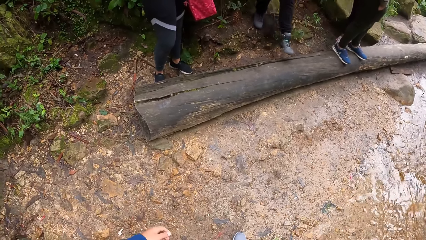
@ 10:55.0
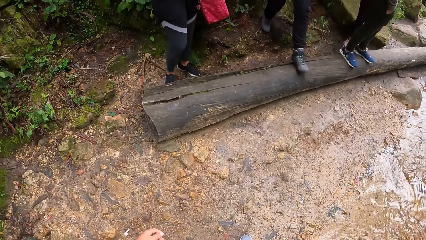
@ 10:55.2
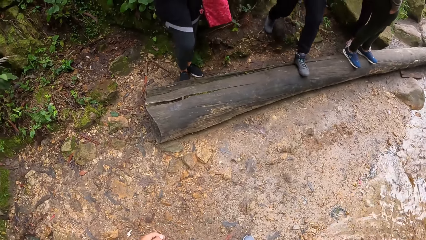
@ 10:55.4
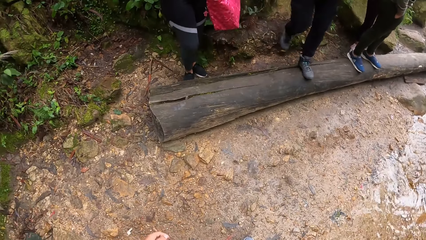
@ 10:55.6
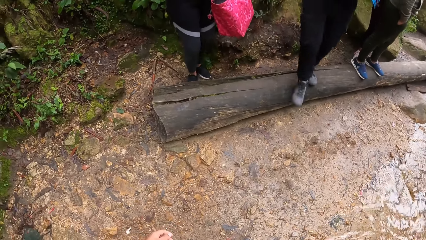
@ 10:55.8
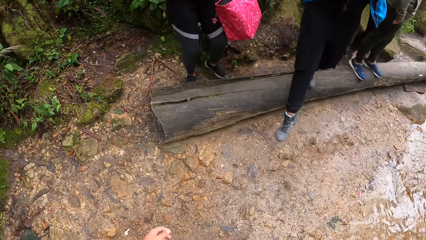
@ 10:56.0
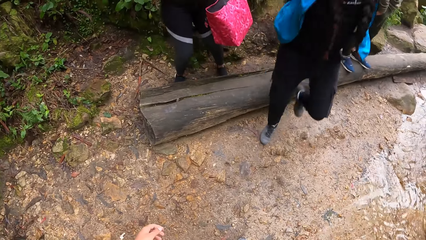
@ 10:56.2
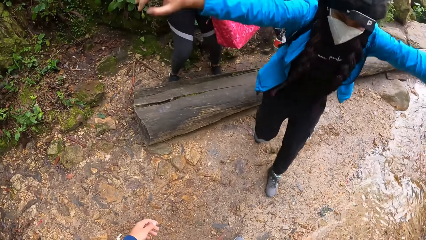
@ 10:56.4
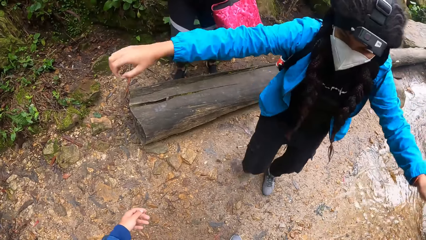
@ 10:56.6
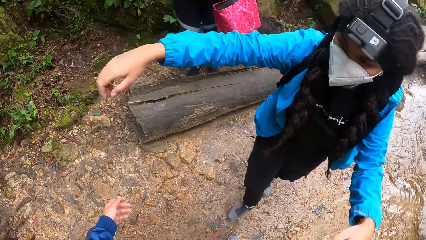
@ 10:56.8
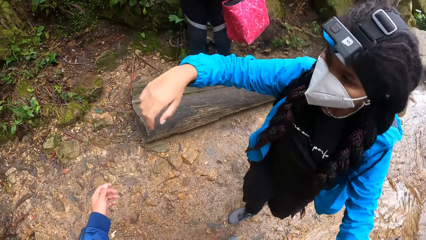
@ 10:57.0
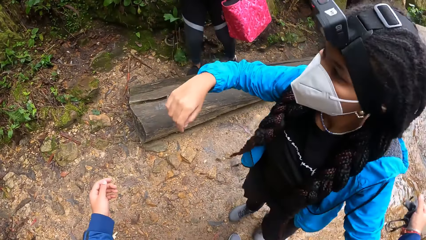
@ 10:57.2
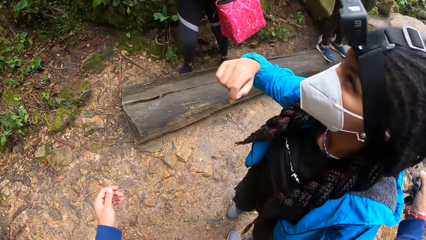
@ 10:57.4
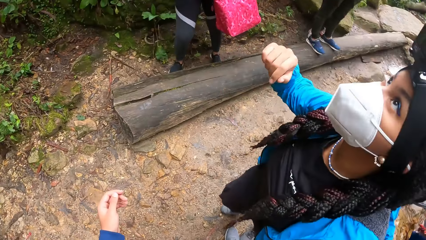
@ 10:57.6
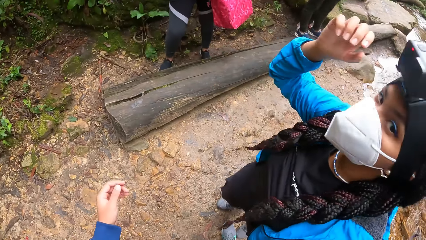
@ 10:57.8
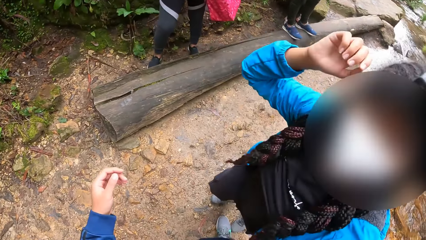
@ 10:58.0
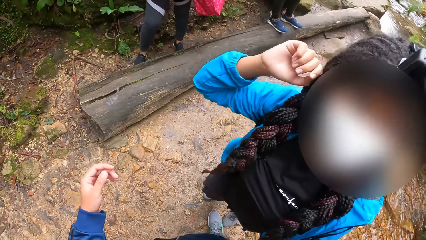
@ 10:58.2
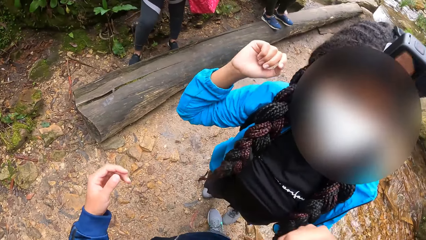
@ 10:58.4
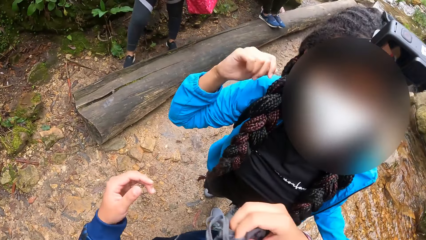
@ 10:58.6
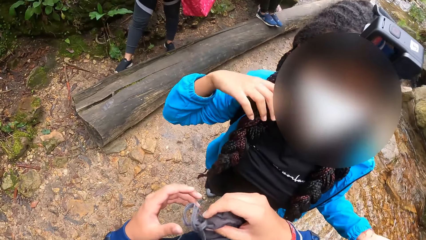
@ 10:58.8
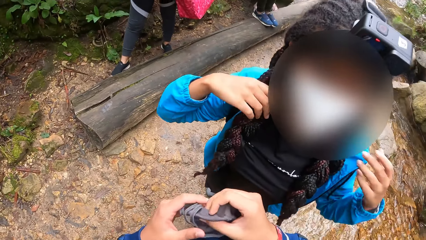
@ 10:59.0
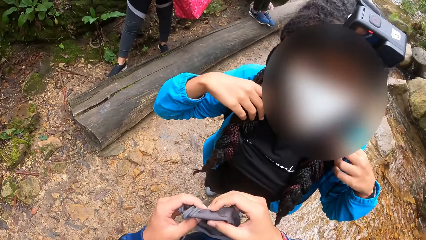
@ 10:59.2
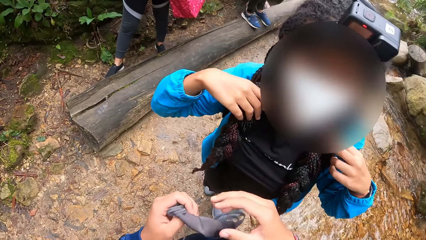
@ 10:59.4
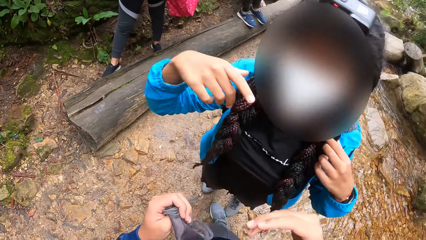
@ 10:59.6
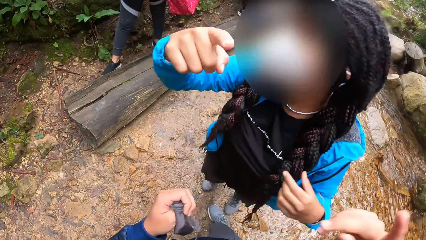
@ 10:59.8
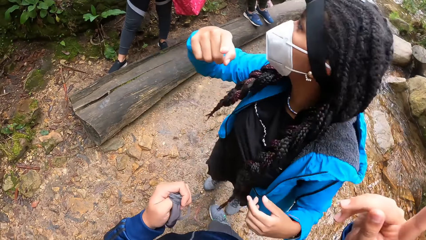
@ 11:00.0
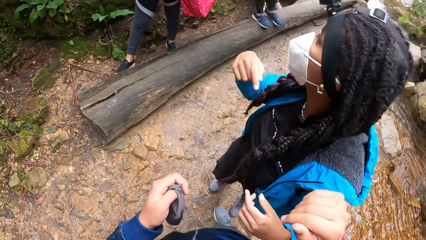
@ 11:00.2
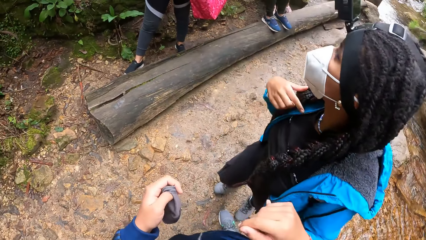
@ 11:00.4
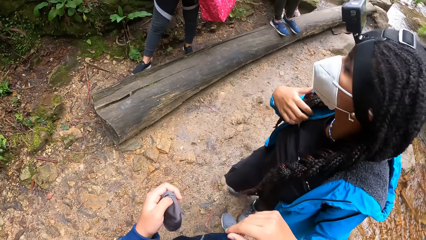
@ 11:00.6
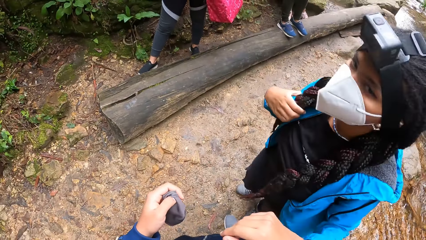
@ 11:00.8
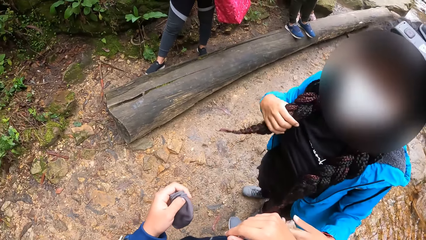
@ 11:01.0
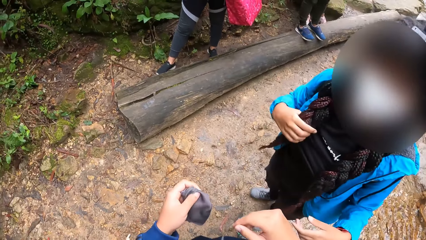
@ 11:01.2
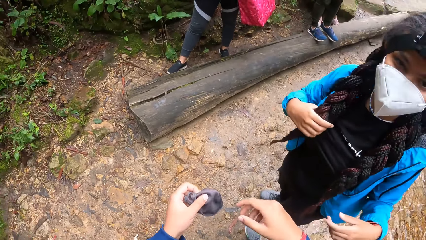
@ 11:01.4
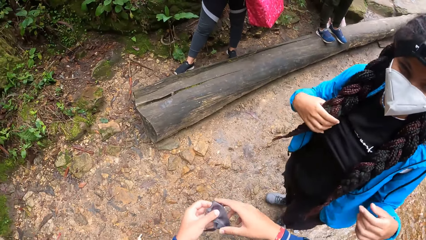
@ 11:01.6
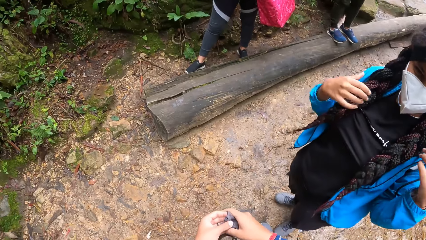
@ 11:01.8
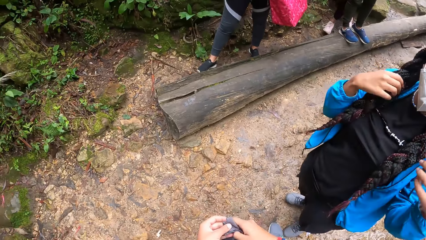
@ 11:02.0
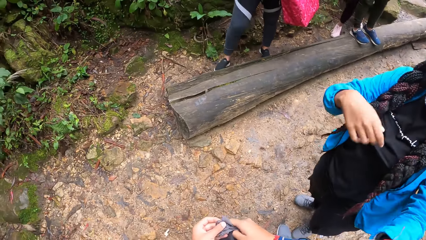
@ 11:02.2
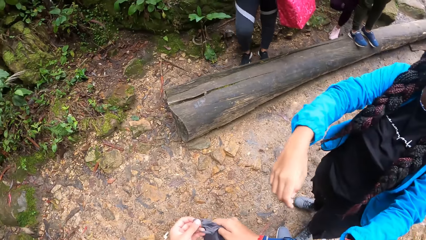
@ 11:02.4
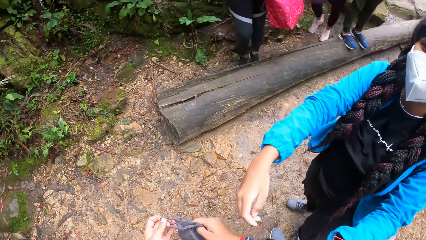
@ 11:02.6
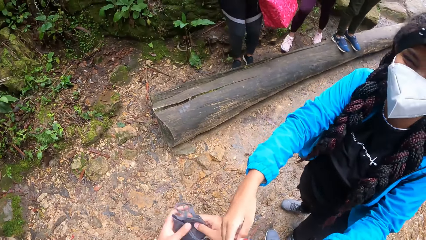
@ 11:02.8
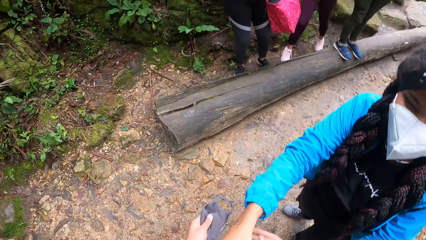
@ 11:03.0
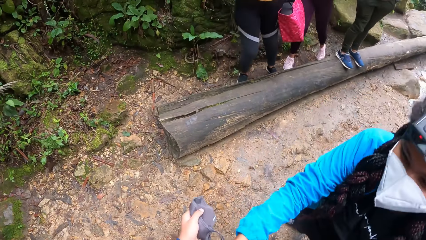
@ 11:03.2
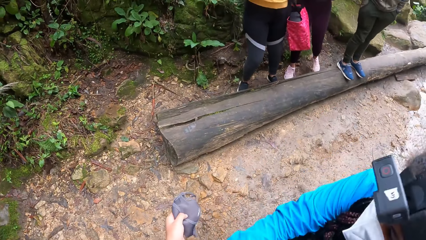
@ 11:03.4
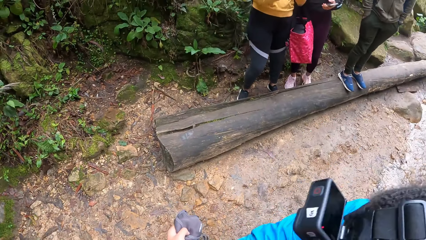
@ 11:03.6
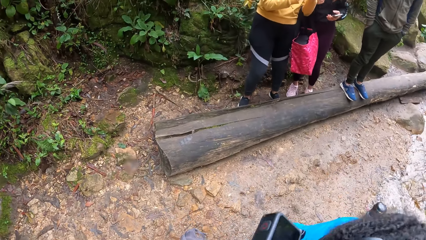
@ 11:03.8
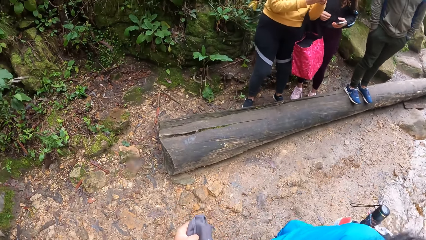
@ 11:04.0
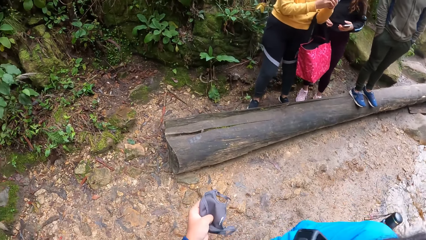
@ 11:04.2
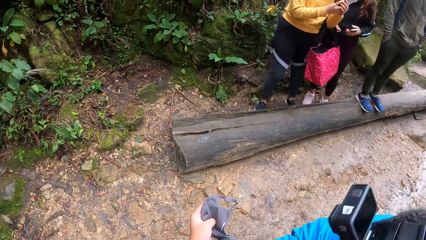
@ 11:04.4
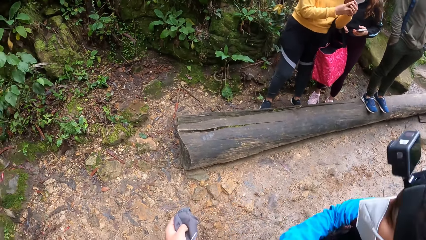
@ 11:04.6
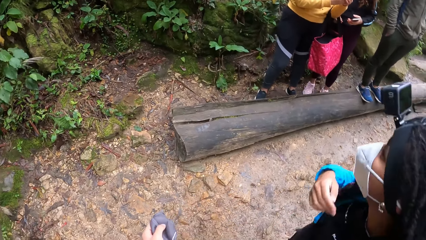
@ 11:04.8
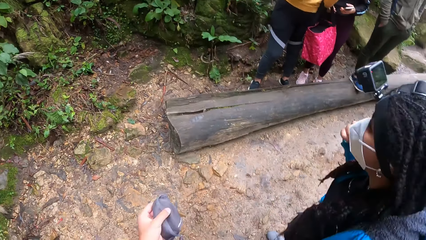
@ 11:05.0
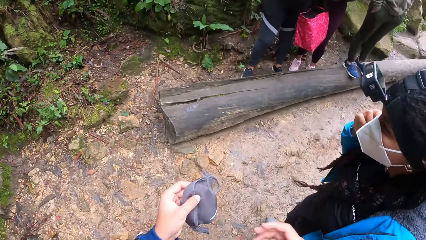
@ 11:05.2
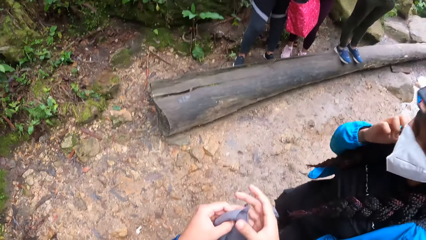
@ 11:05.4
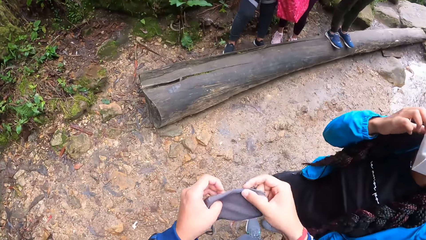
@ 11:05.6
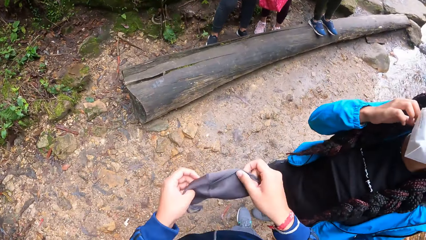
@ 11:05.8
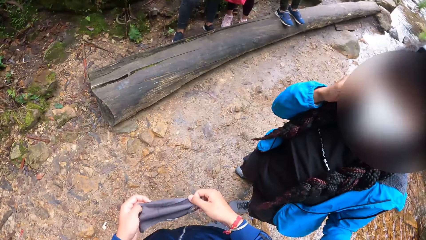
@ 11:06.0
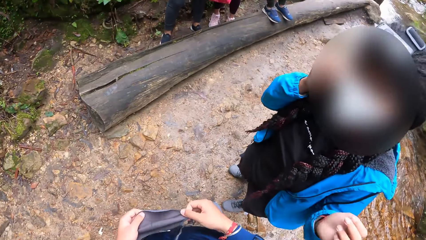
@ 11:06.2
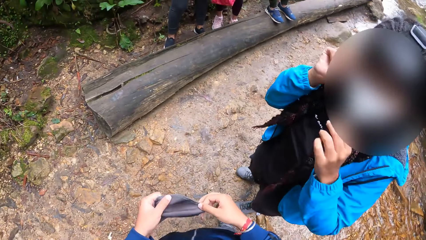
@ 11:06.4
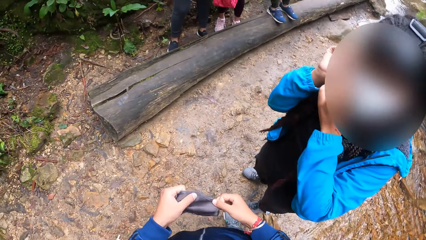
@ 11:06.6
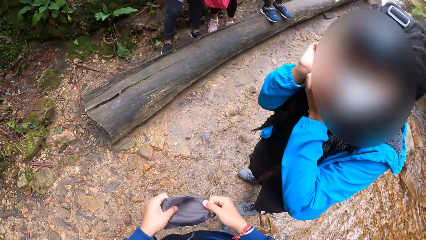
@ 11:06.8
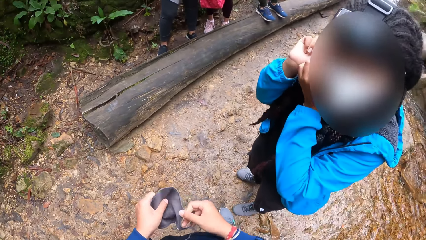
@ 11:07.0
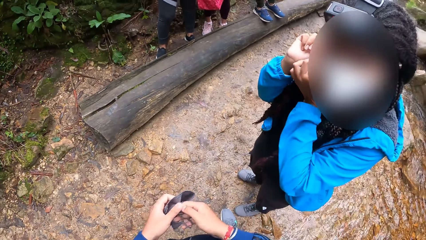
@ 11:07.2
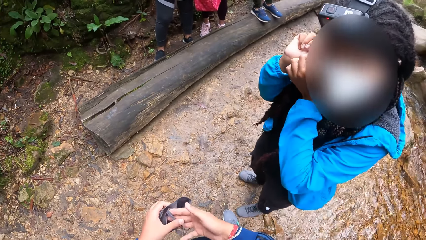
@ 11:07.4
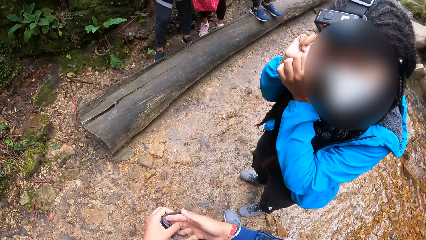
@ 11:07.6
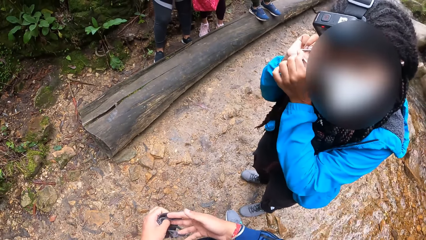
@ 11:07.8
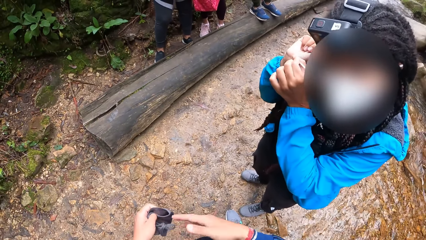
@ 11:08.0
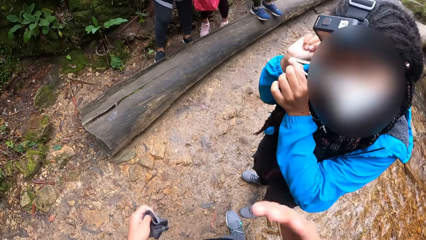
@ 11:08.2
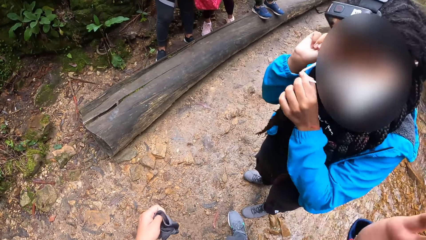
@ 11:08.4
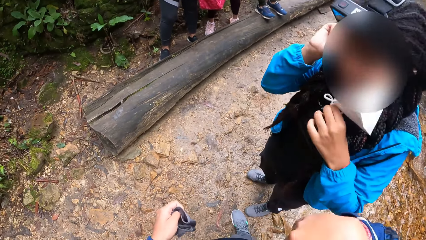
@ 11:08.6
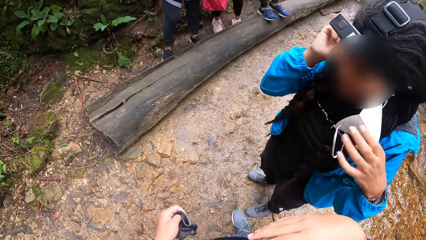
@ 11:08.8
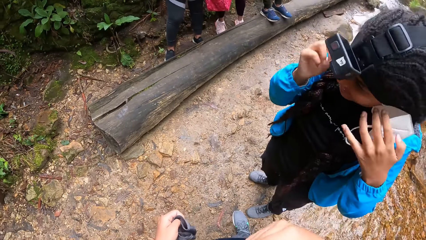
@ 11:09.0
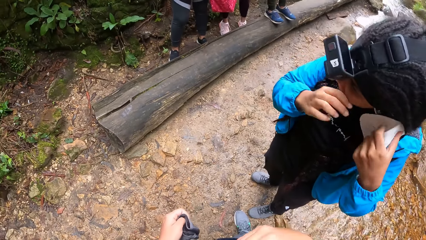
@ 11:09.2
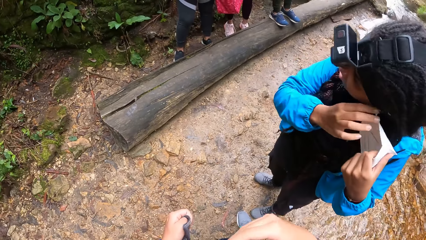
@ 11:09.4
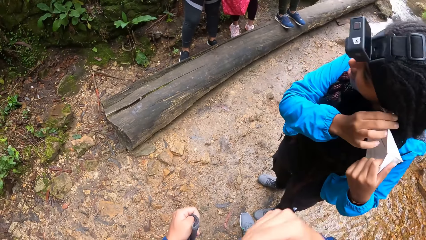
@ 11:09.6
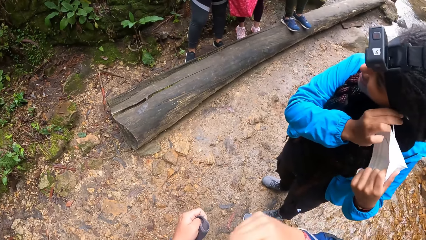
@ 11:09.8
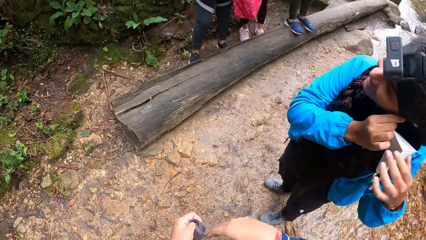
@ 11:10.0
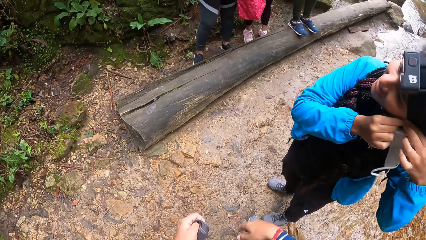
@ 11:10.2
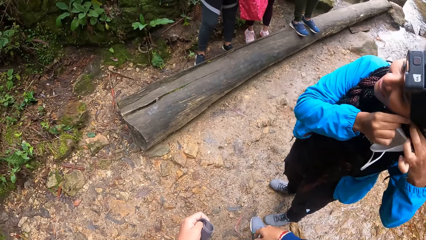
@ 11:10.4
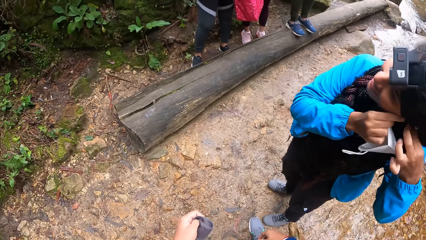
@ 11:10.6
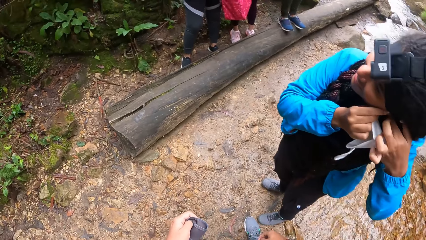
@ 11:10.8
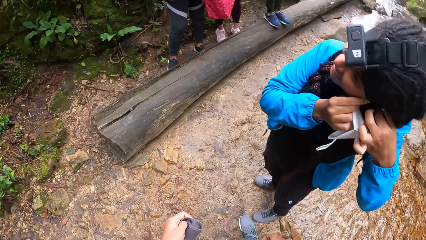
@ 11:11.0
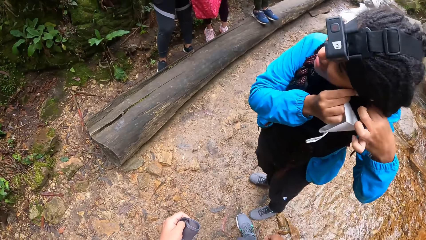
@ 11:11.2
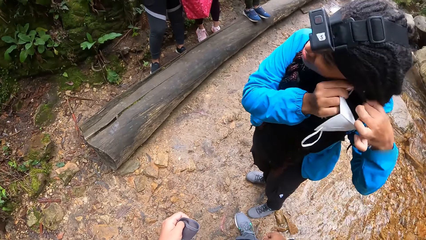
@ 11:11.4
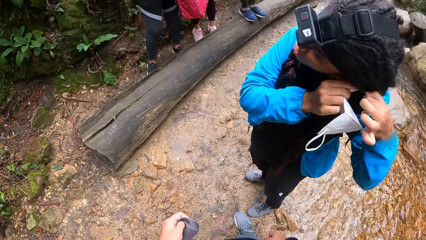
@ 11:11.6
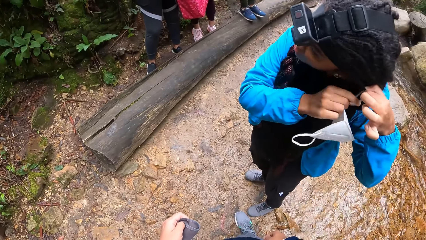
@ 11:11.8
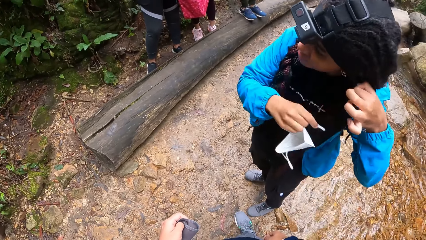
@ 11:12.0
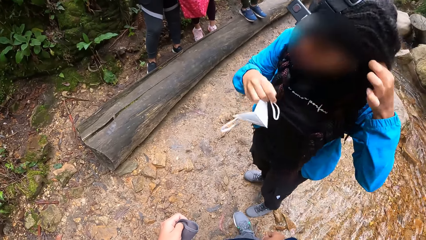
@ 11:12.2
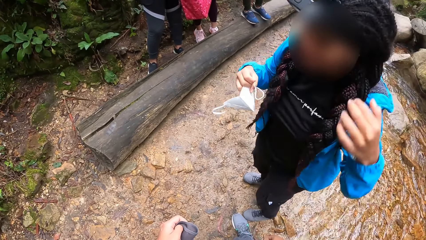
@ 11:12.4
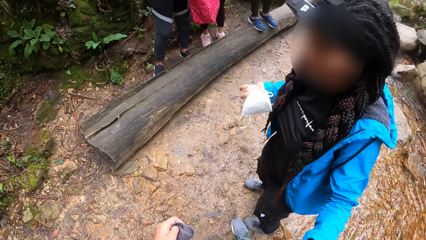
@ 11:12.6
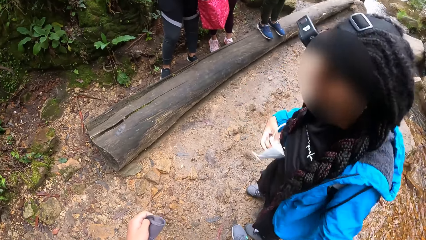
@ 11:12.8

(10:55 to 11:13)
The camera wearer interacts with the woman. The woman moves. The camera wearer passes the face mask to his left hand. The woman turns. The woman hugs the camera wearer. The camera wearer holds the mask. The woman touches a mask. The woman removes the mask.
